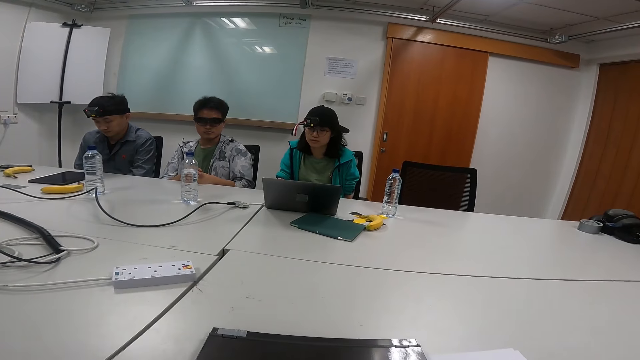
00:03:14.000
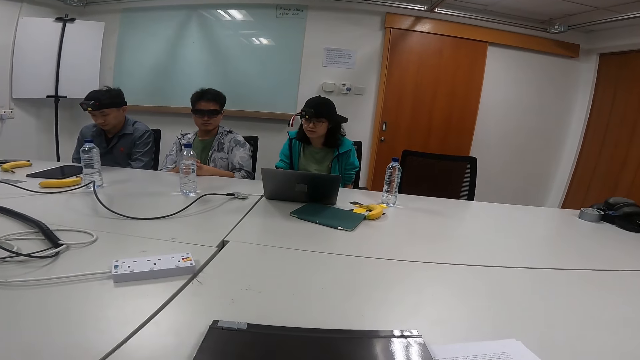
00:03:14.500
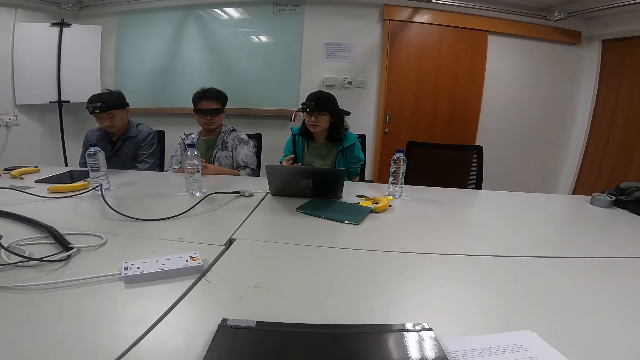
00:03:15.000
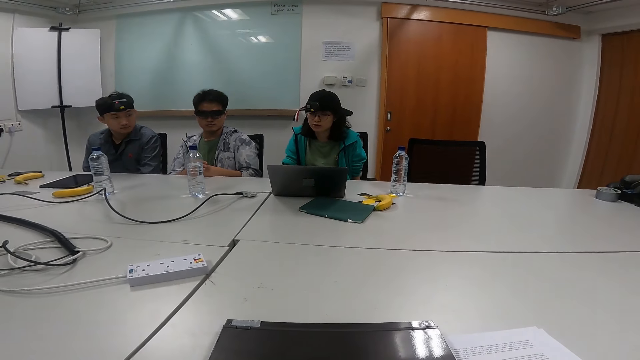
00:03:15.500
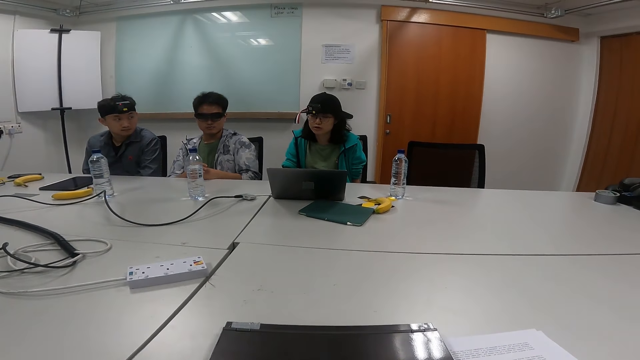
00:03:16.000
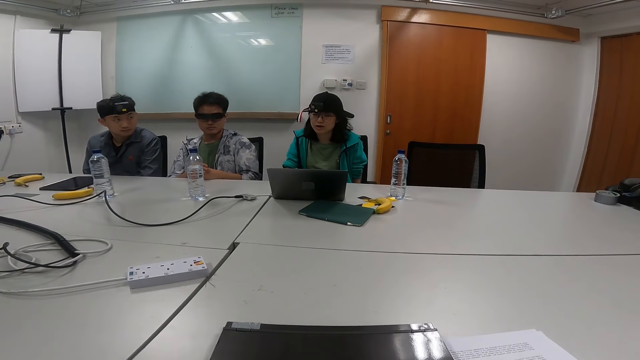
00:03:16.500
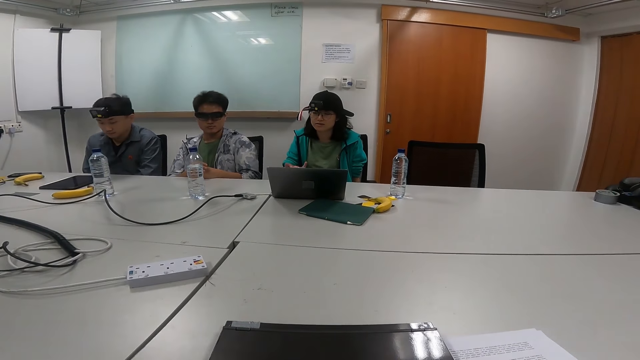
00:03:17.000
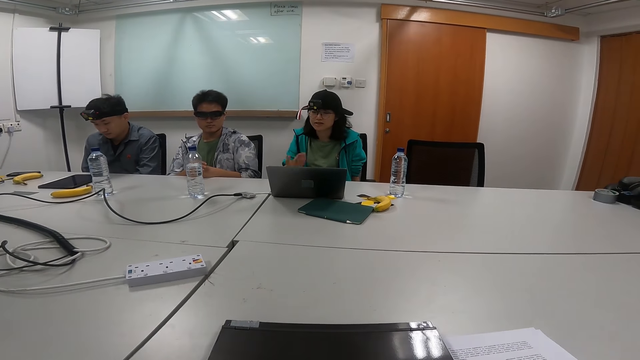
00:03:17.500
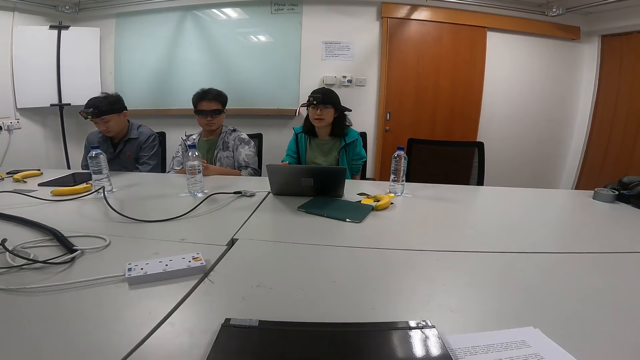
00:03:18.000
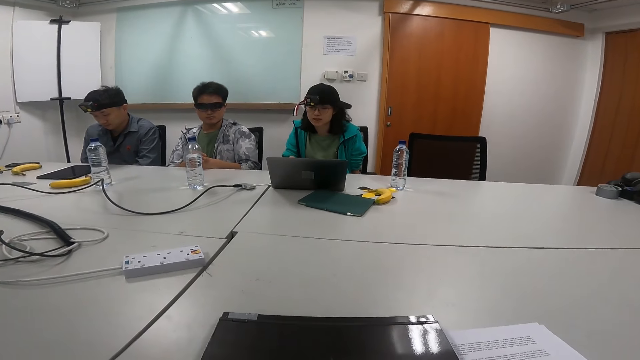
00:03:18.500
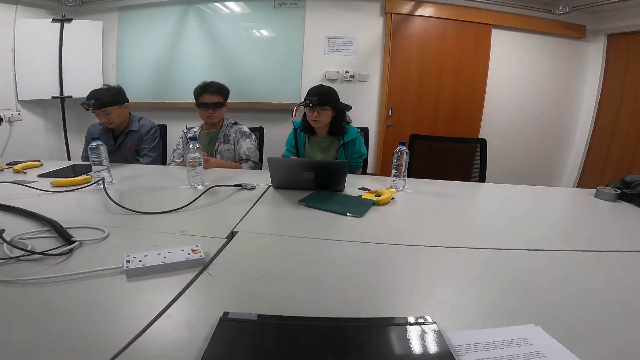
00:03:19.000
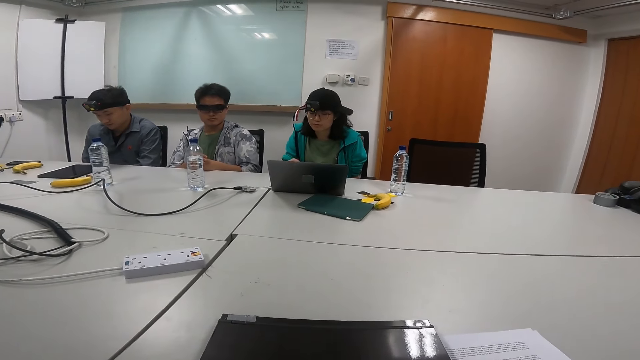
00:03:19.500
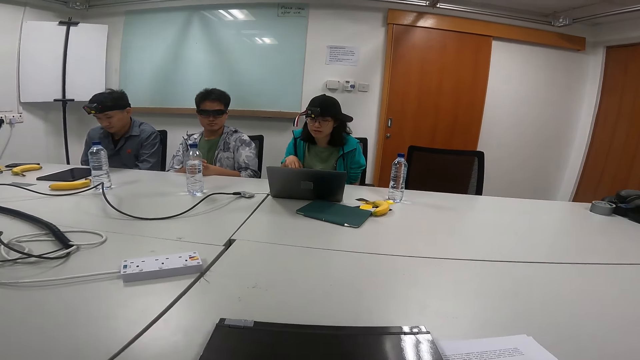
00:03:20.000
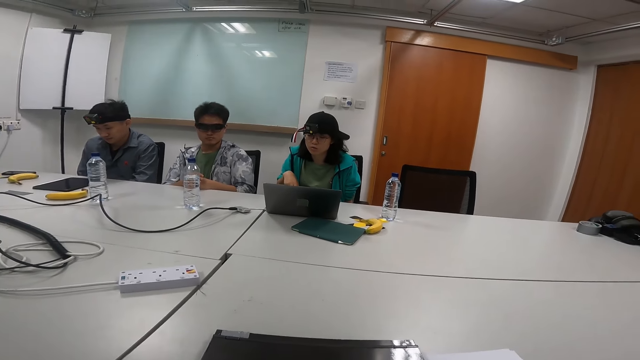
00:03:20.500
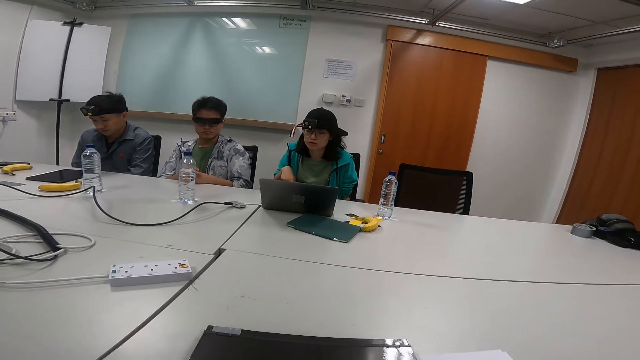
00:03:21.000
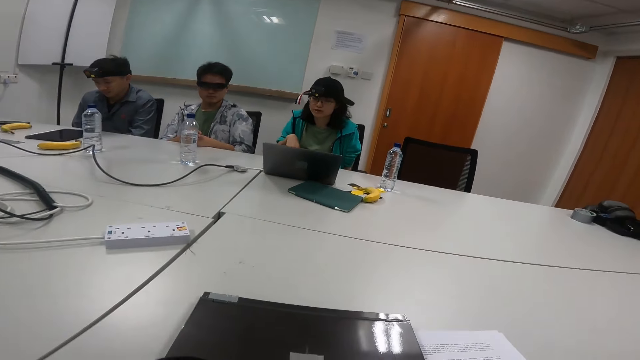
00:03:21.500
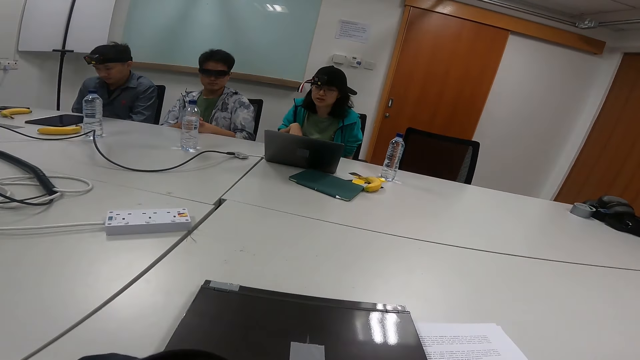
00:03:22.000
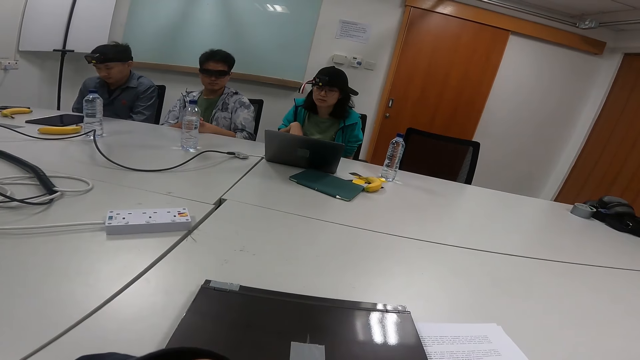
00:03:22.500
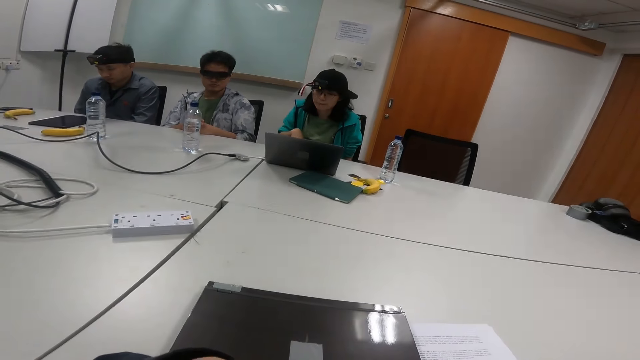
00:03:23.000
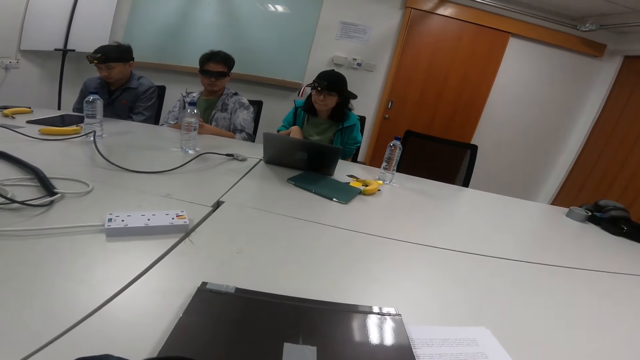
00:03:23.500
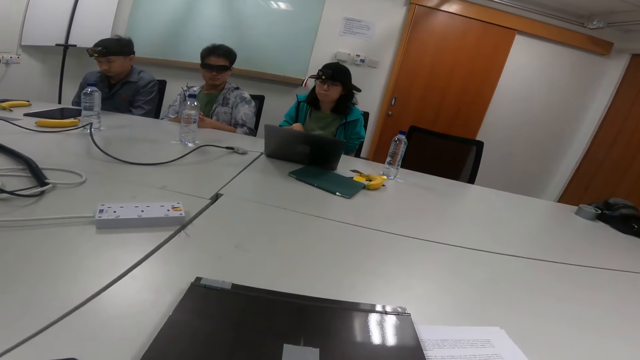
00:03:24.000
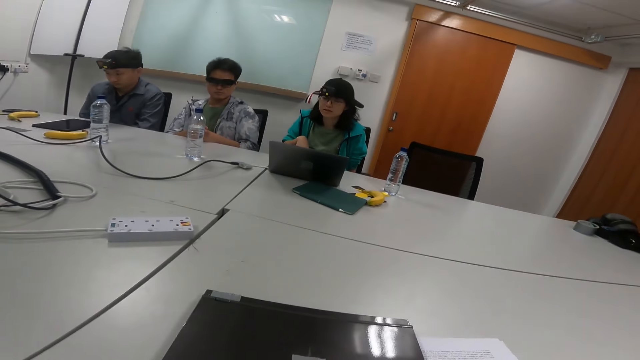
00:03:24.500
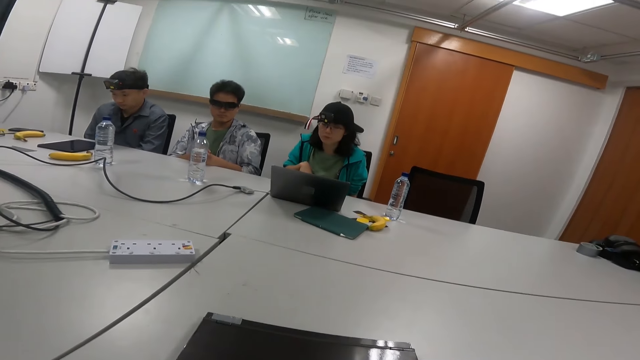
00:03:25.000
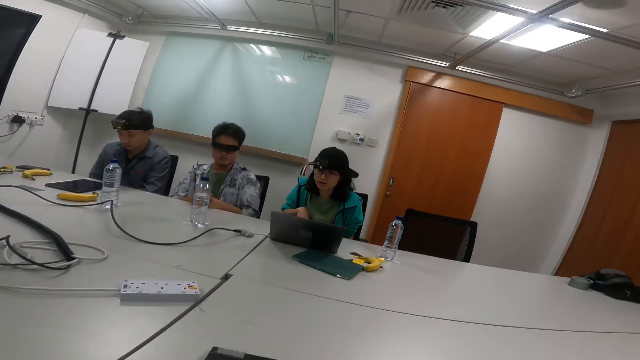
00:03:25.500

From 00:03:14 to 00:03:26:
A person looks at another person. The other person reads from the laptop.

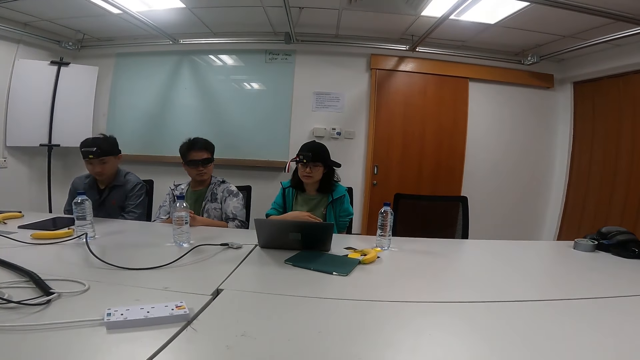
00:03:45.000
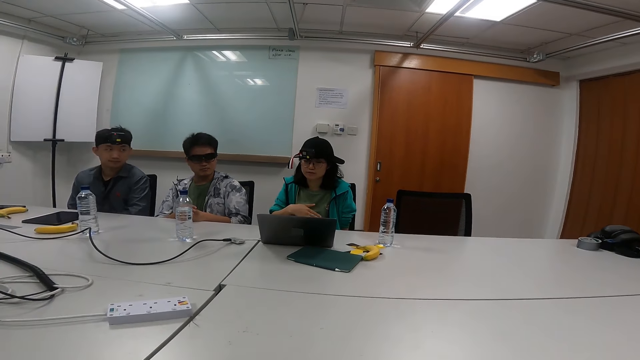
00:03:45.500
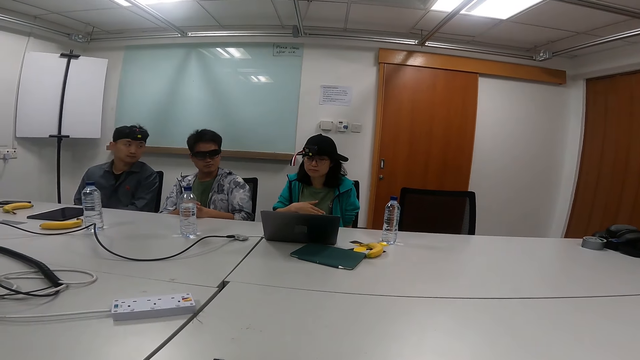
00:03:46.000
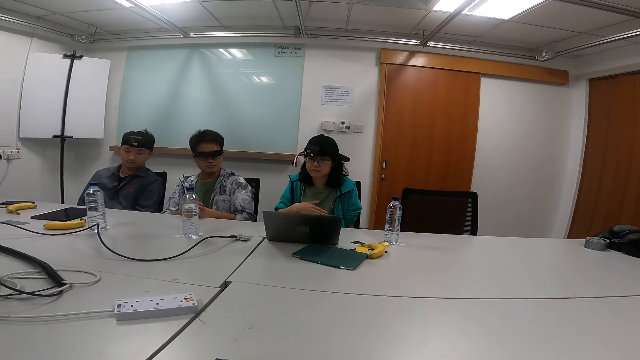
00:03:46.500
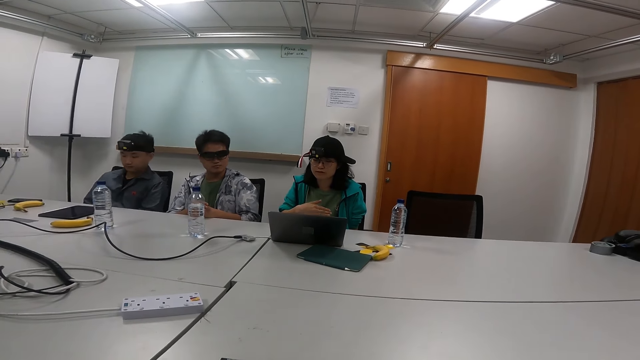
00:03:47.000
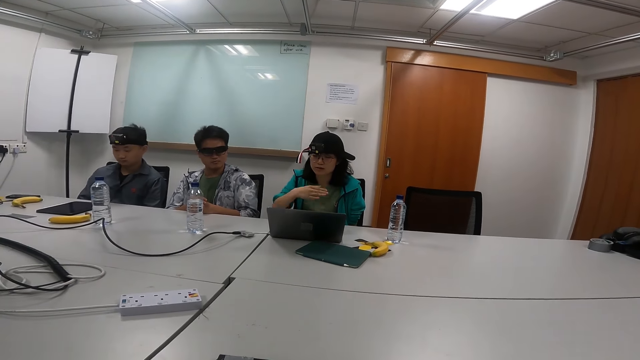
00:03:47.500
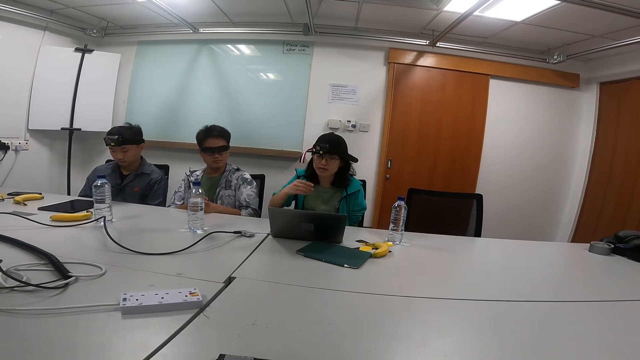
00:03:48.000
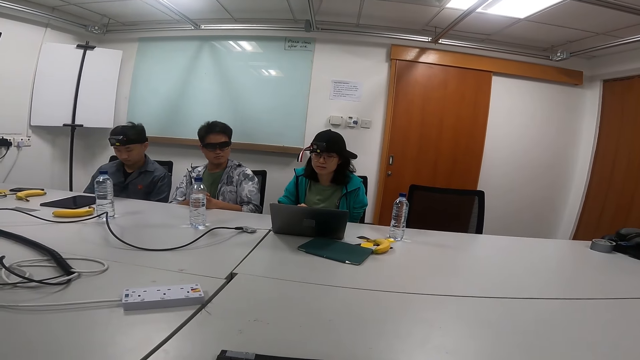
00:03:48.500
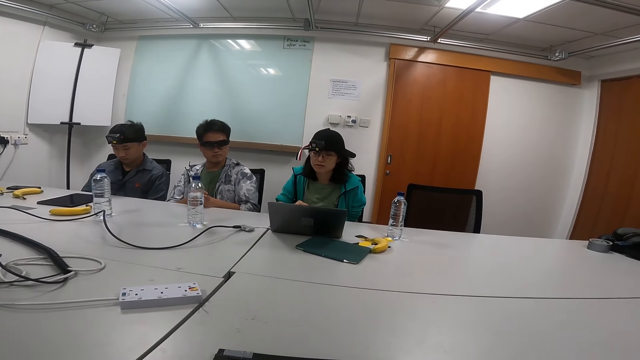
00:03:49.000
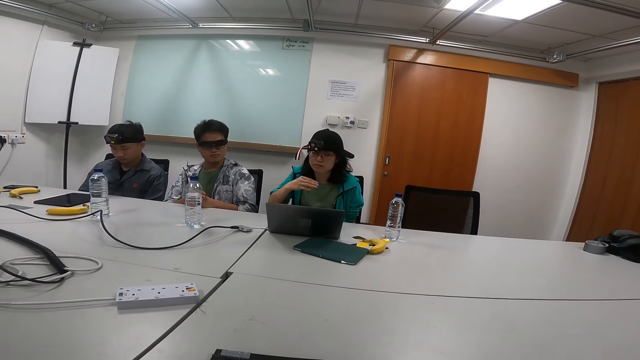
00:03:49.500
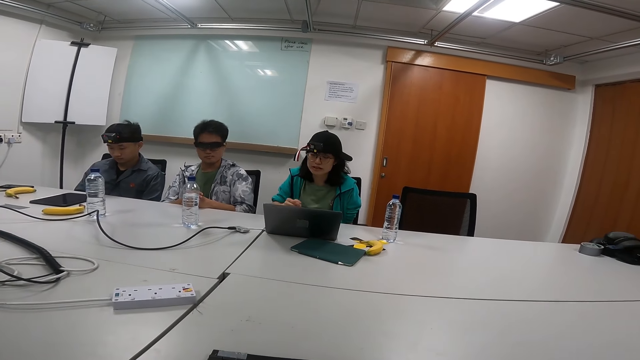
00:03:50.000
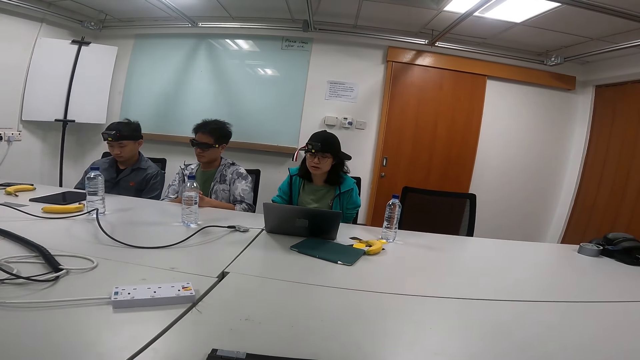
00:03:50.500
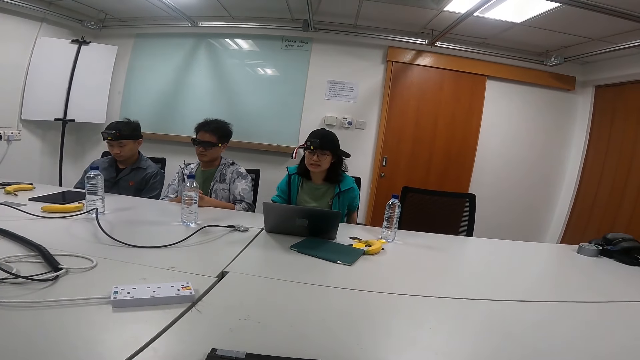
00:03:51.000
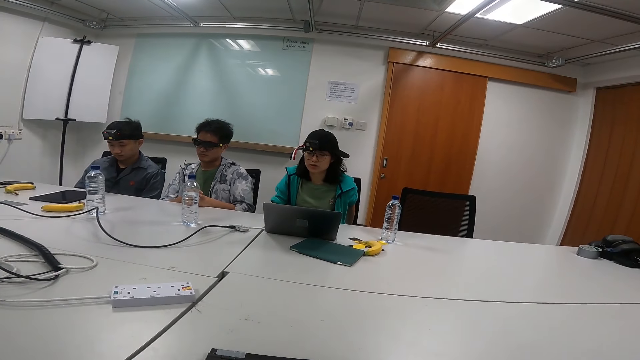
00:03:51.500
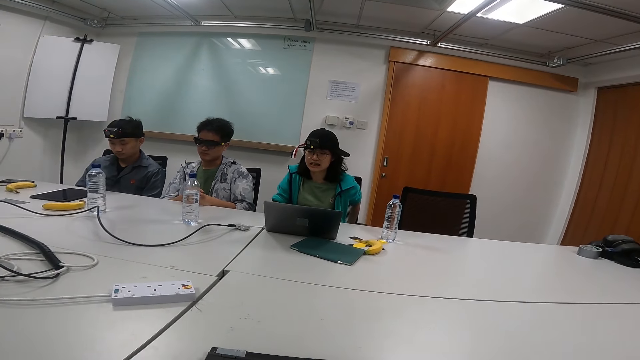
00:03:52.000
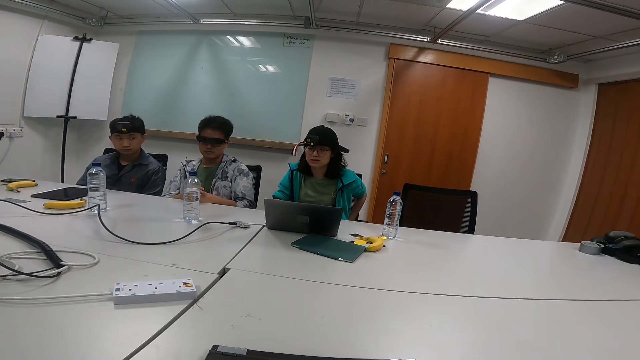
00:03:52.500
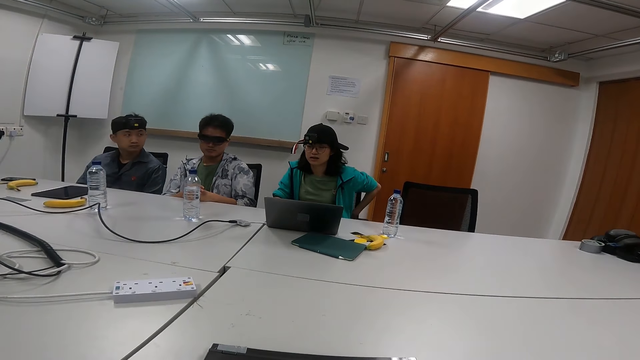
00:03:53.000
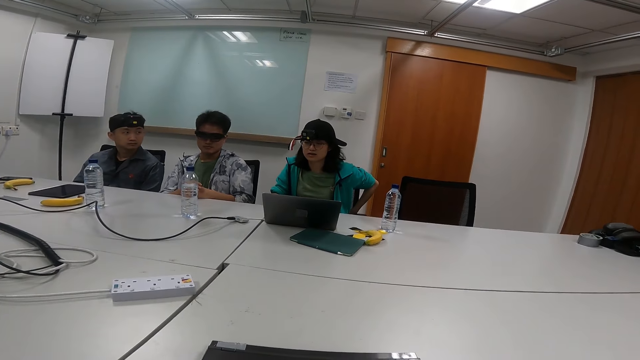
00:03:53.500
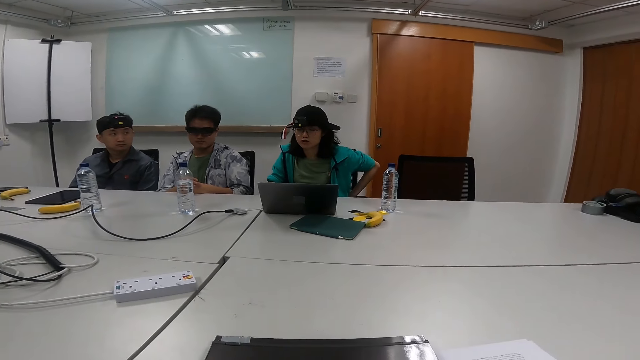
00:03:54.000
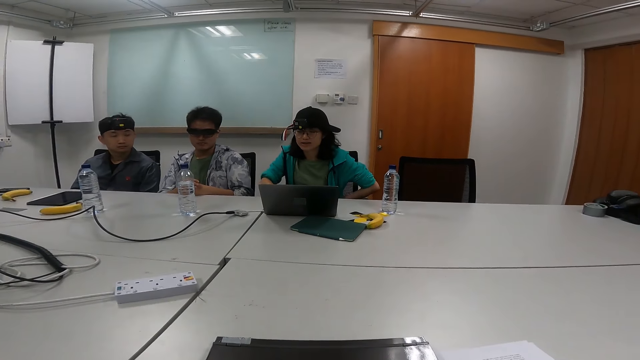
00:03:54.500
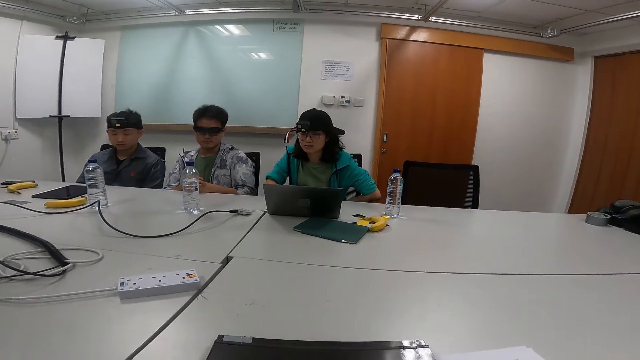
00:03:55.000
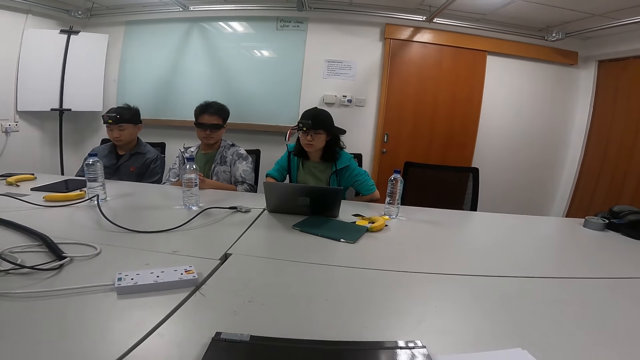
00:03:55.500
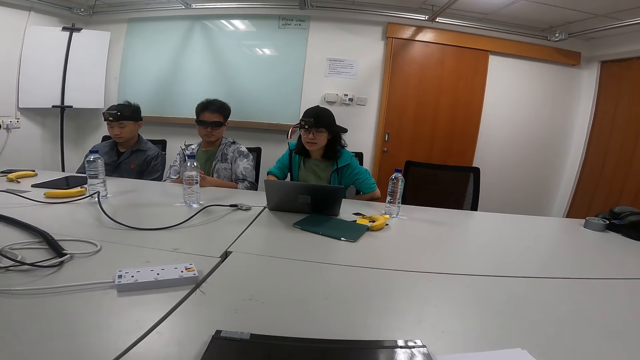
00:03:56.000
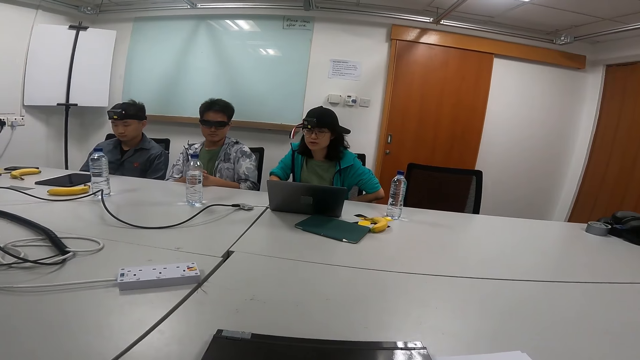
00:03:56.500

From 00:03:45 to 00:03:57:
A person leans back on his seat. Another person reads from the laptop. The first person looks at the other person.
